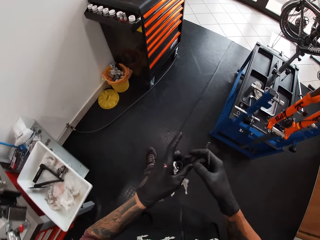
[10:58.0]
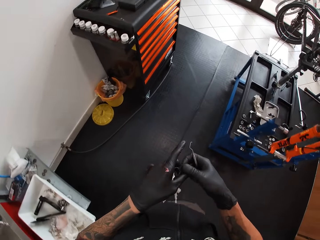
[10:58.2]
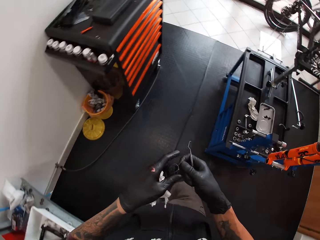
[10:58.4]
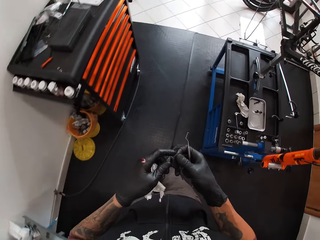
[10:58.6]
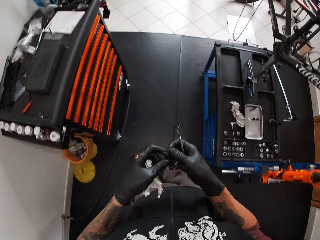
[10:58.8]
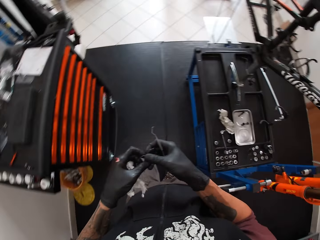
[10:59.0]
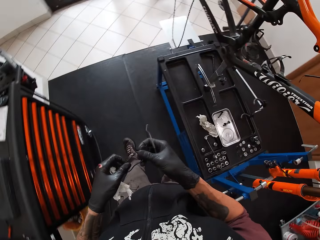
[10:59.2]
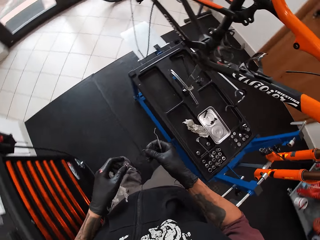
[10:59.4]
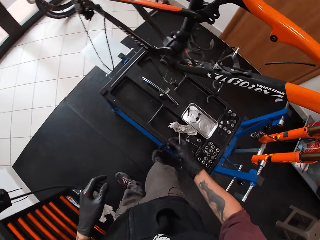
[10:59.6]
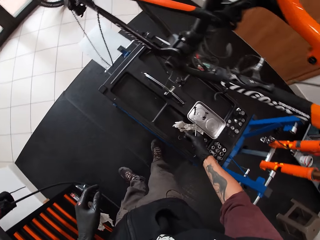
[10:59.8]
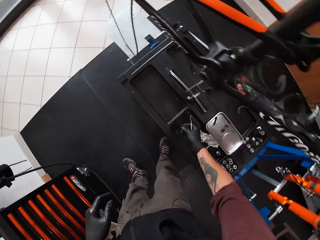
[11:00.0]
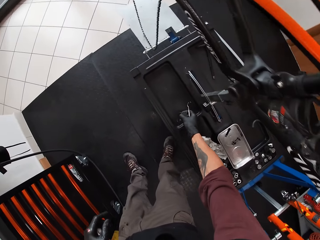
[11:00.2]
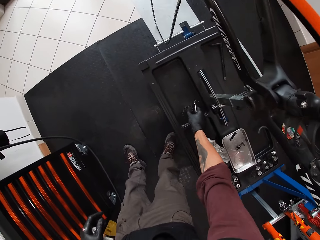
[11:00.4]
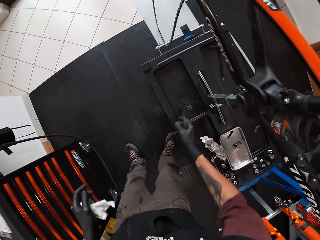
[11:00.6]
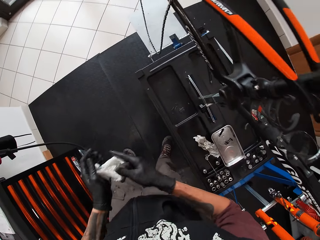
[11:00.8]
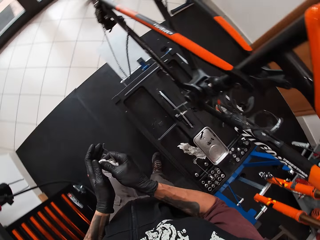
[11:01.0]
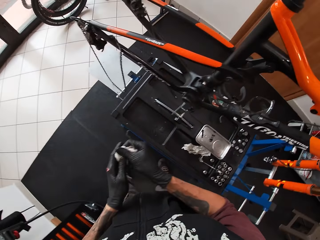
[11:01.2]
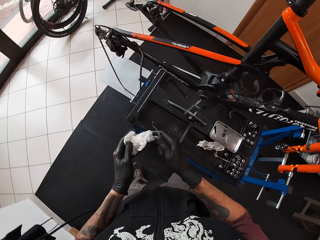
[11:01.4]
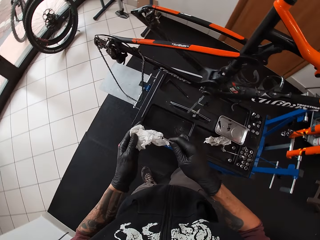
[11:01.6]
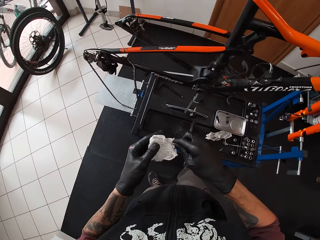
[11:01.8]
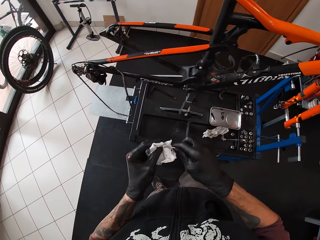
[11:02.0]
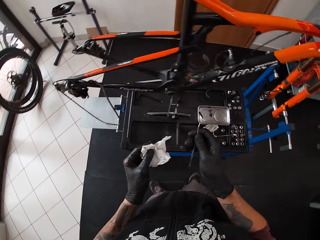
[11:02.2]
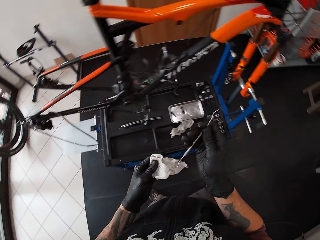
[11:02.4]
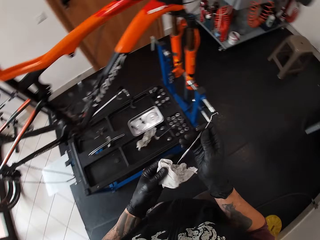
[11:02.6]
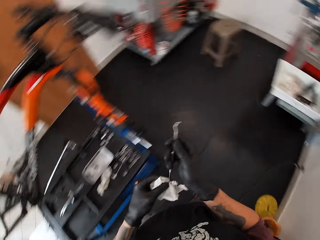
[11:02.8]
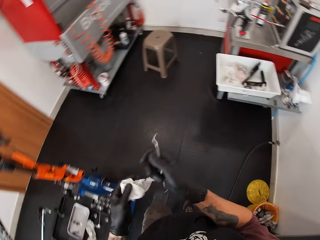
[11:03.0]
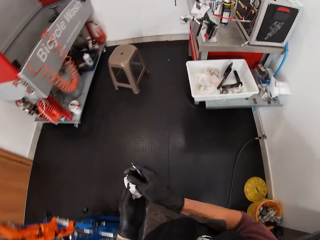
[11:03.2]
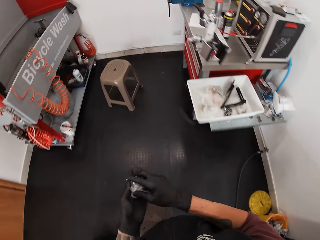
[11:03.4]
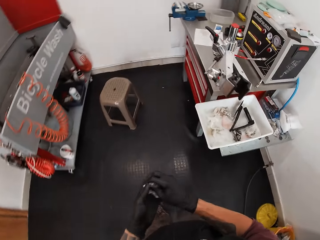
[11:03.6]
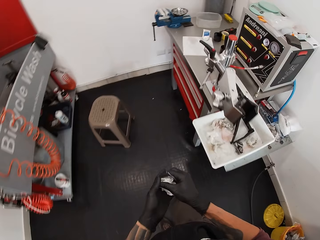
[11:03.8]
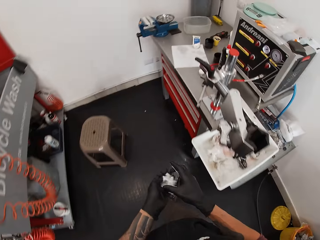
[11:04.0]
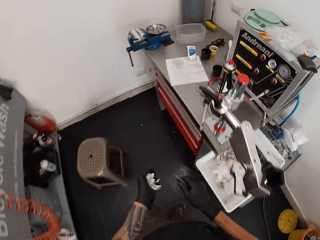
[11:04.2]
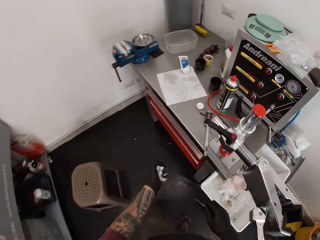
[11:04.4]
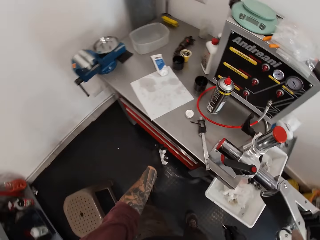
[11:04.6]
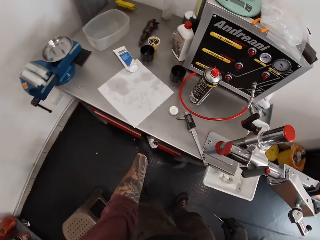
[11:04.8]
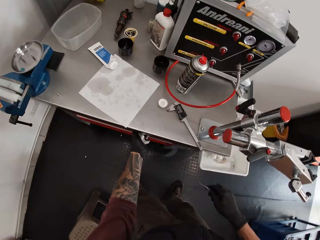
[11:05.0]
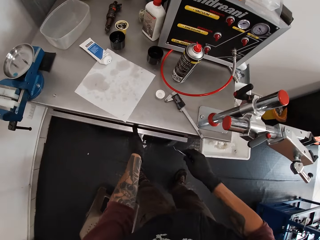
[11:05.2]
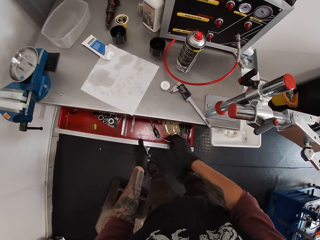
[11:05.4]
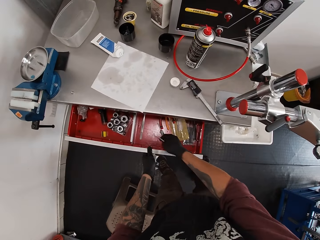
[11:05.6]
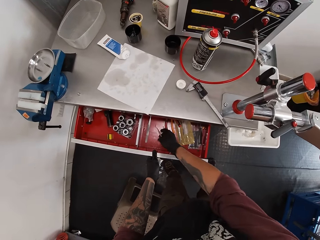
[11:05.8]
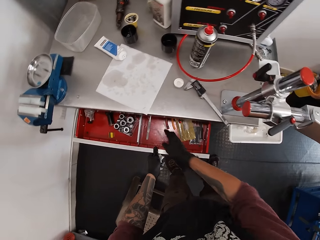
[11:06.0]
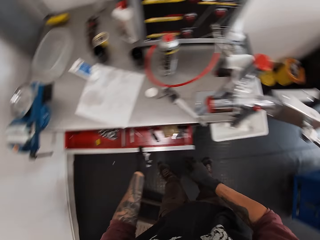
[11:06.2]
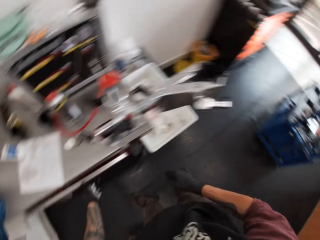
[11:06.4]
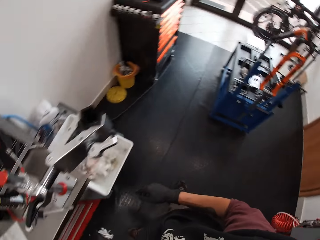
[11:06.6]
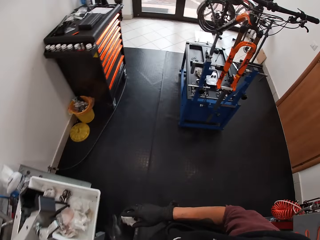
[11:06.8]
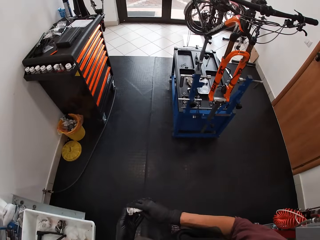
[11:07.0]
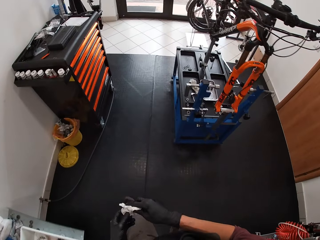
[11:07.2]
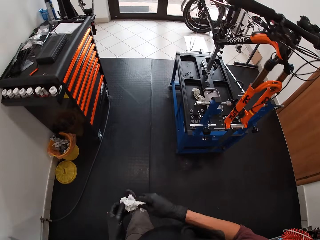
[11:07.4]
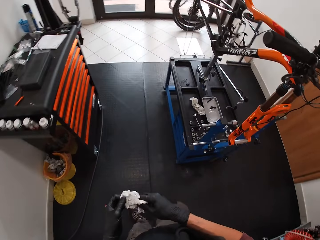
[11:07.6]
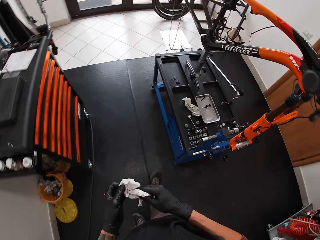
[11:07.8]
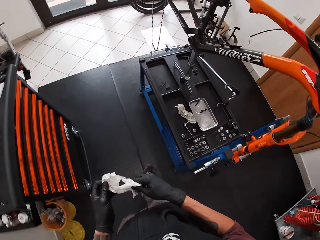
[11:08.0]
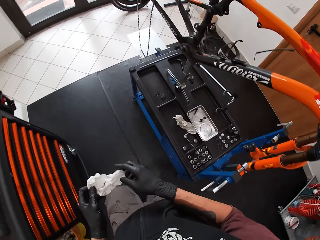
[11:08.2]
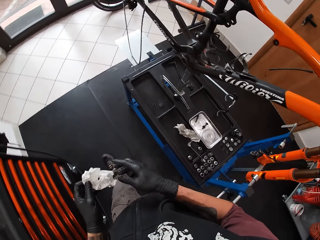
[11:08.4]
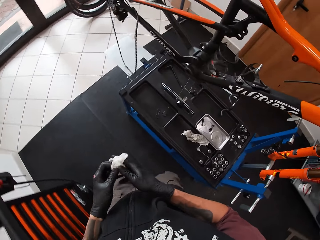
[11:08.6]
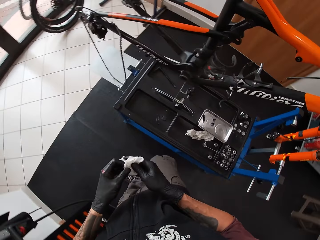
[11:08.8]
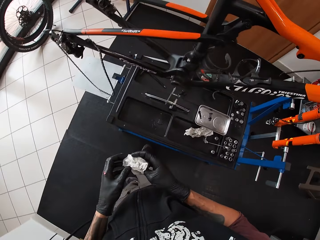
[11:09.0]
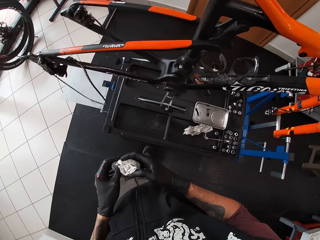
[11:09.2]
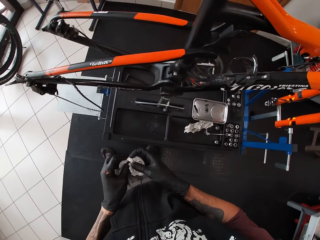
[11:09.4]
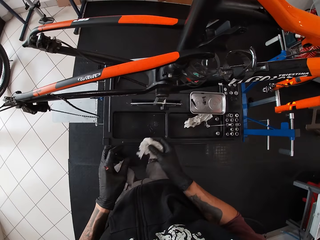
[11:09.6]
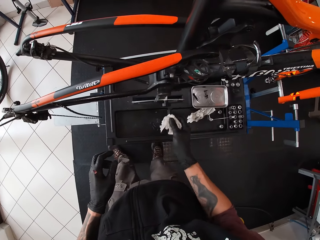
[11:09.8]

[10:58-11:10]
The camera wearer walks around the garage. He drops the bicycle clip on the work bench with his right hand. He cleans the tool with tissue paper. He looks around the garage. He walks around the garage. He opens the drawer with the tissue in his left hand. He drops the band setting instrument in the drawer with his right hand. He closes the drawer with his left hand. He looks around the garage. He walks around the garage.

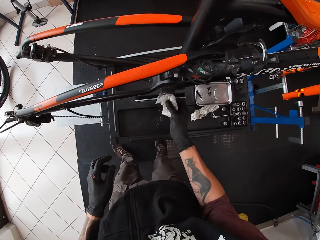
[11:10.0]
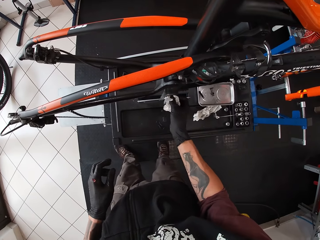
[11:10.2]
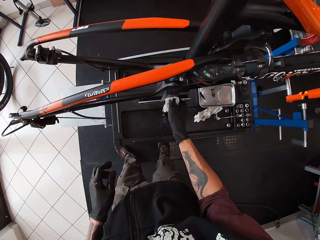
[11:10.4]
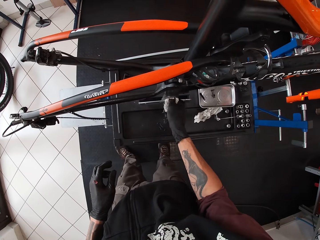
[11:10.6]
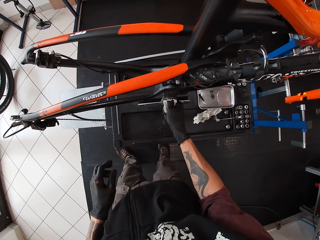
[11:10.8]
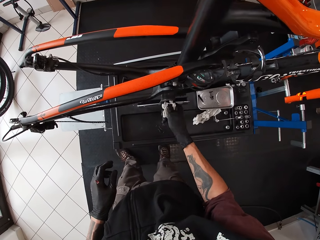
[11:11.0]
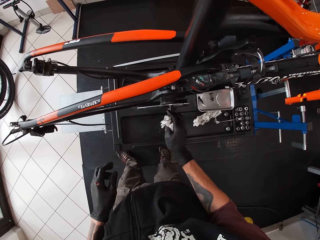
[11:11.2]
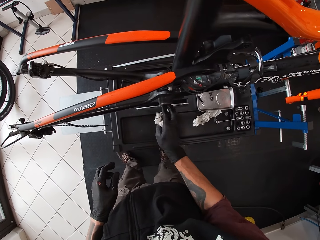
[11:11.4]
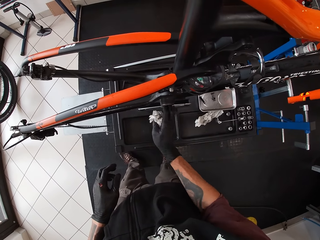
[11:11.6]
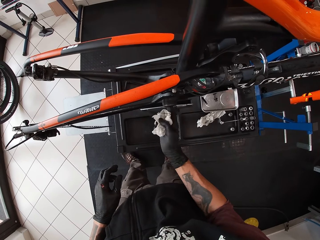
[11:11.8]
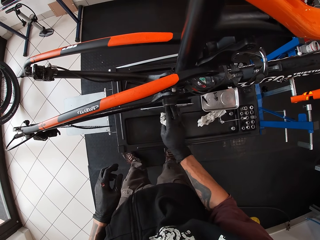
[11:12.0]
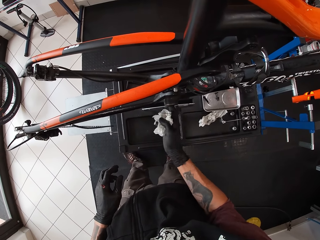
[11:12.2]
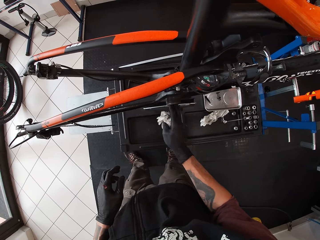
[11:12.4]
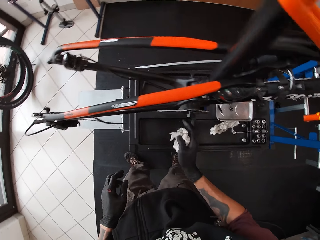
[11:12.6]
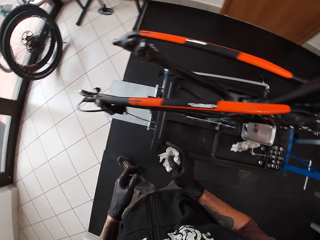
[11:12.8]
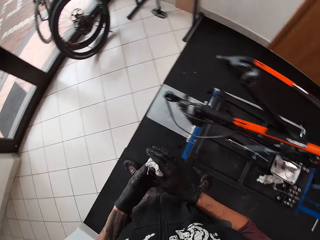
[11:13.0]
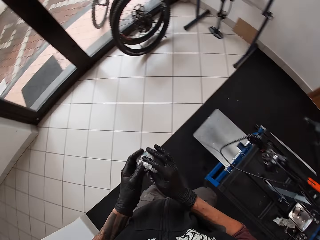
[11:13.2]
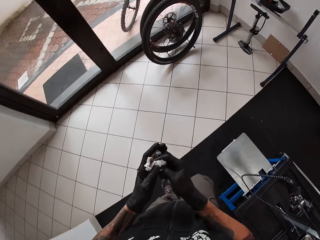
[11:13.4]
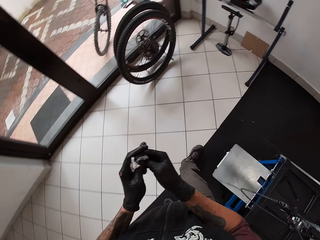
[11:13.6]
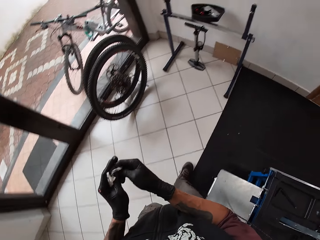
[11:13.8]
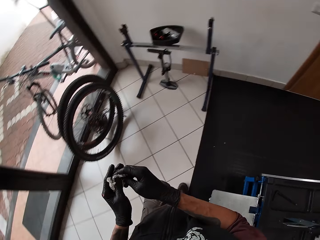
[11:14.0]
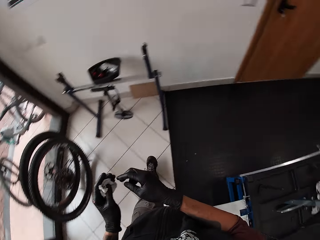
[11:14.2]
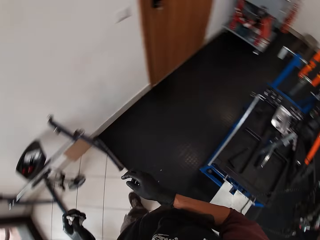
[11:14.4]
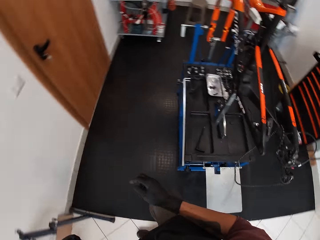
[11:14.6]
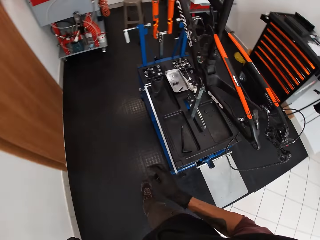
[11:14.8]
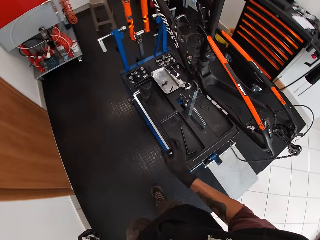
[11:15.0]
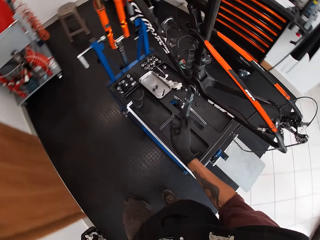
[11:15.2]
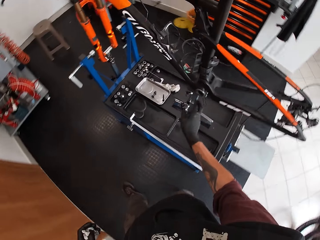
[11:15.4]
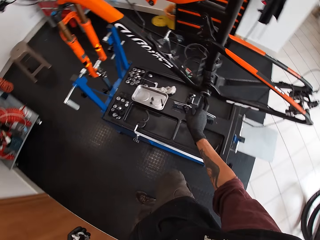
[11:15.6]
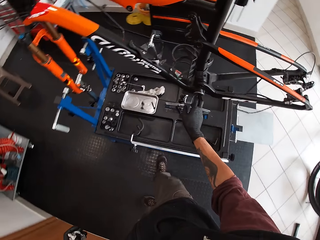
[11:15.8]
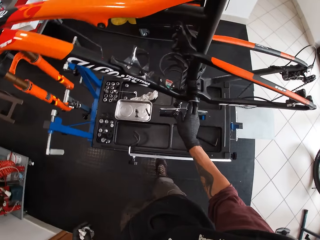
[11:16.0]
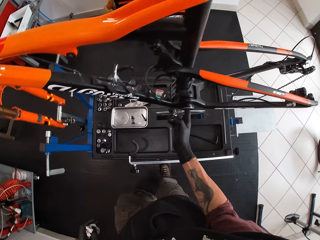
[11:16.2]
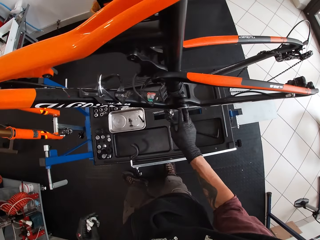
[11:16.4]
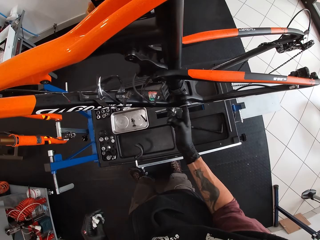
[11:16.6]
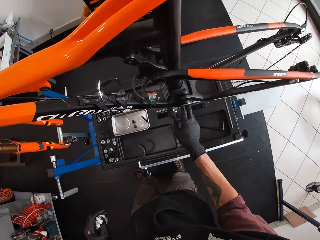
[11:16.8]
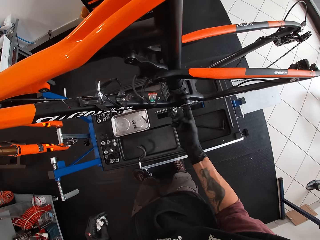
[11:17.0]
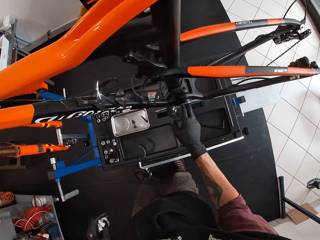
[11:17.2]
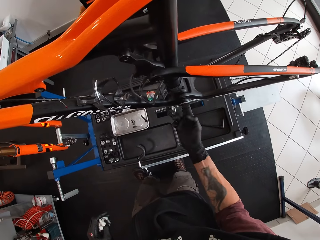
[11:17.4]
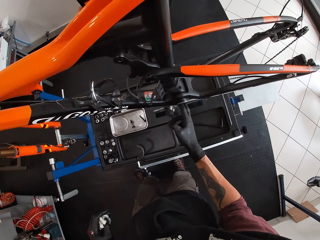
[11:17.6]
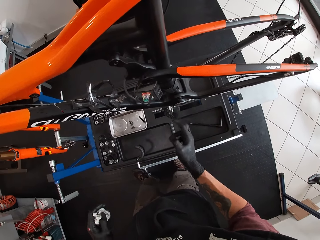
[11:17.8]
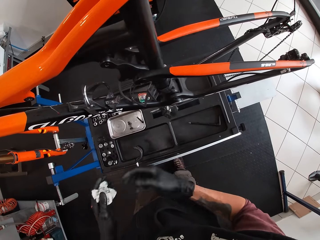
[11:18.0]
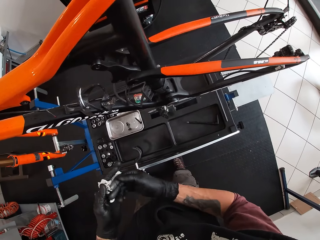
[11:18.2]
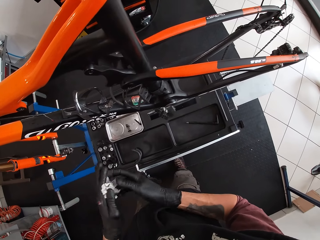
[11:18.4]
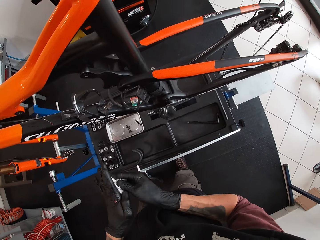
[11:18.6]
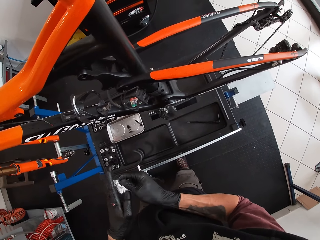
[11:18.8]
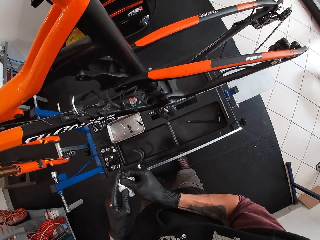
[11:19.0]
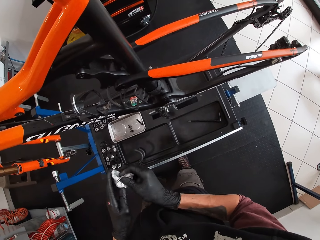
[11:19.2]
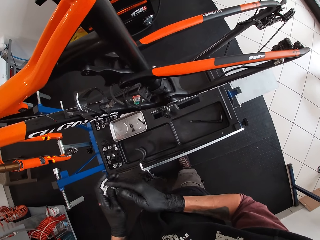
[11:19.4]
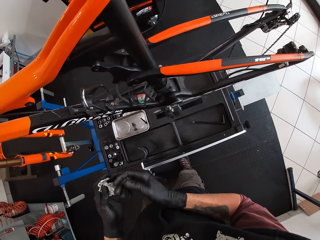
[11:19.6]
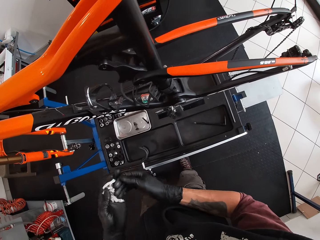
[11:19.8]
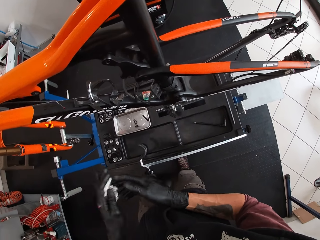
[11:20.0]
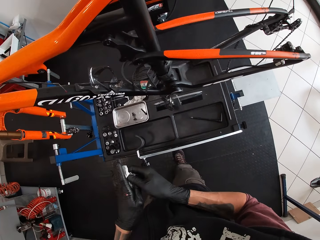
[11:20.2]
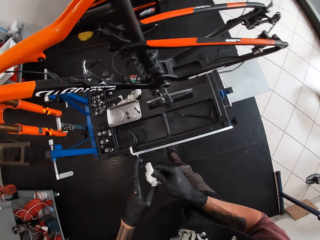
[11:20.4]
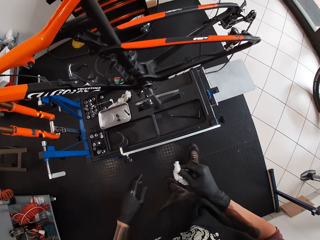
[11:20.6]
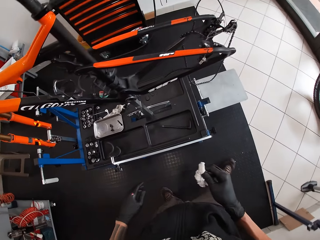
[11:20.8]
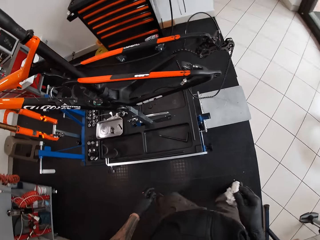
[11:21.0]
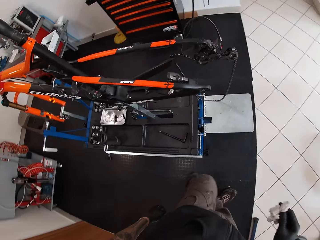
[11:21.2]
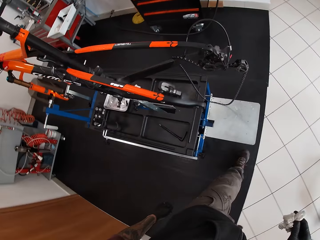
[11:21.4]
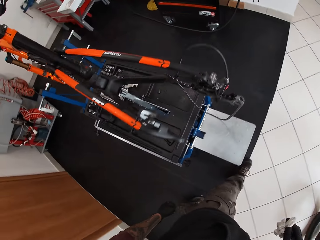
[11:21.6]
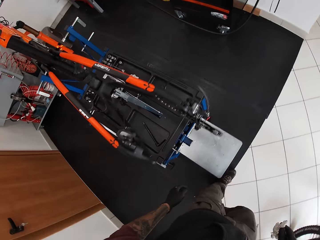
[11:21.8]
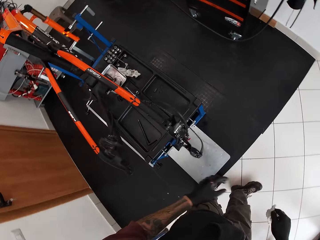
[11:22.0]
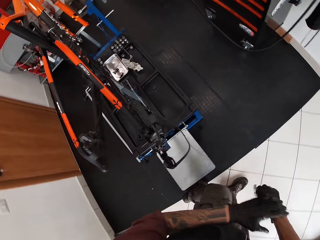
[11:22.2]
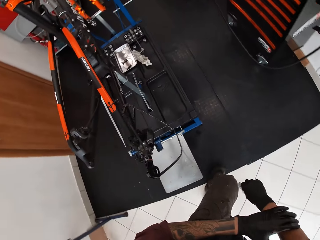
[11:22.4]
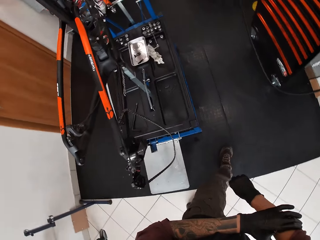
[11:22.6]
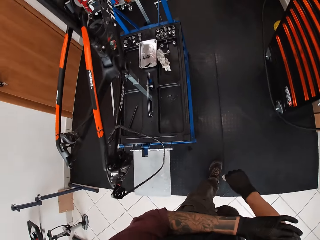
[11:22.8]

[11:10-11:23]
The camera wearer cleans the bicycle pedal socket with a tissue in his right hand. He cleans the bicycle part with his fingers. He looks around the garage and walks around the garage. He cleans the bicycle pedal socket with his right hand. He wipes his fingers with the tissue paper. He walks around the garage.
